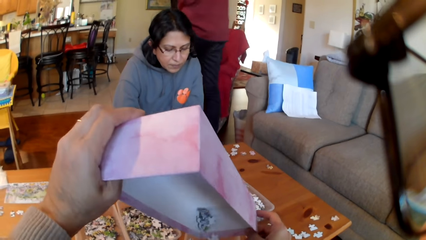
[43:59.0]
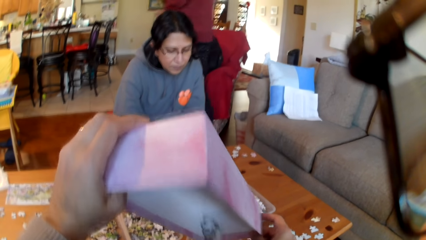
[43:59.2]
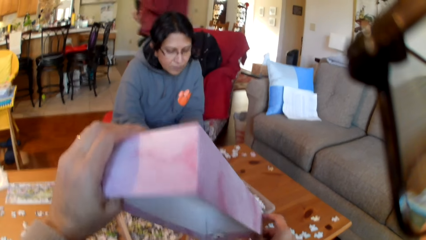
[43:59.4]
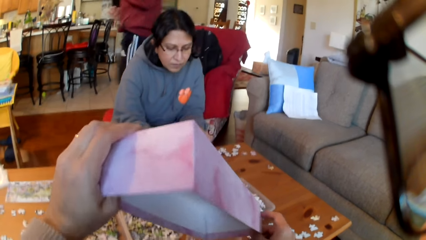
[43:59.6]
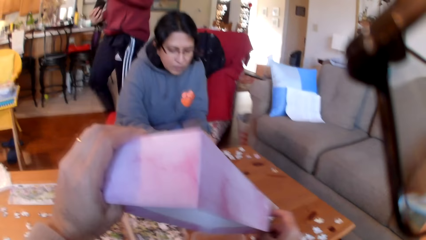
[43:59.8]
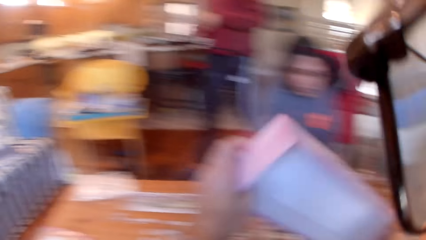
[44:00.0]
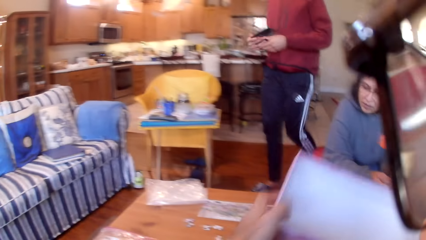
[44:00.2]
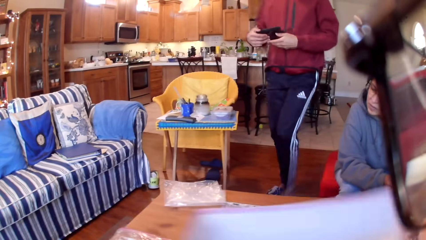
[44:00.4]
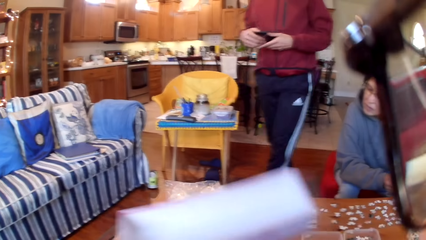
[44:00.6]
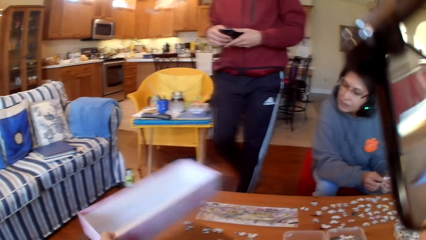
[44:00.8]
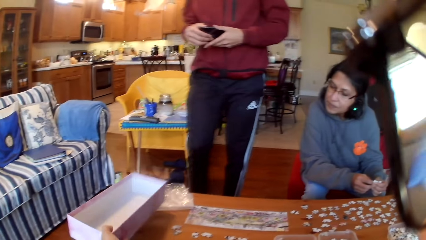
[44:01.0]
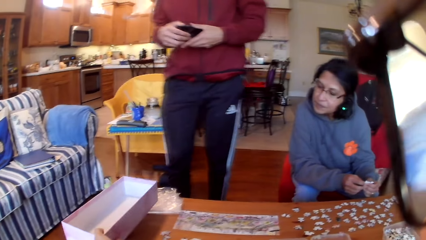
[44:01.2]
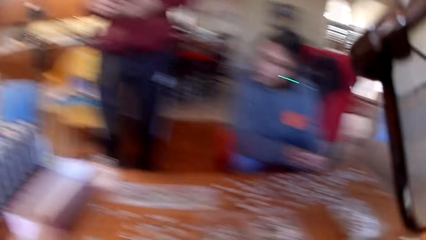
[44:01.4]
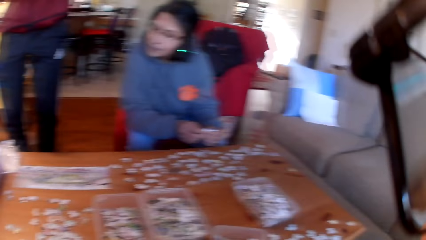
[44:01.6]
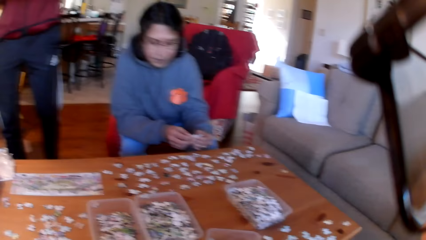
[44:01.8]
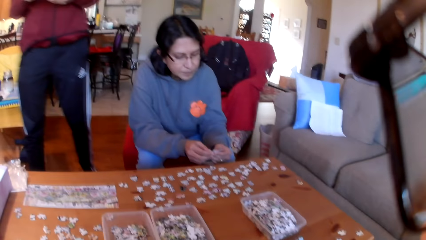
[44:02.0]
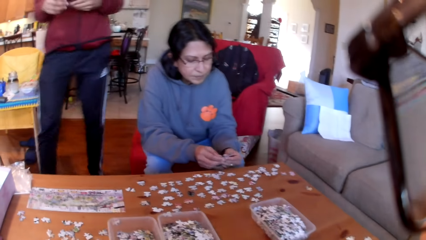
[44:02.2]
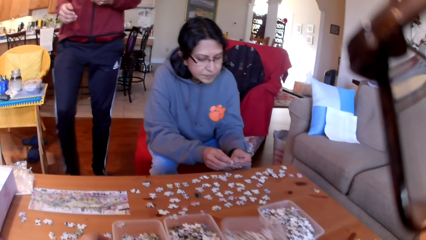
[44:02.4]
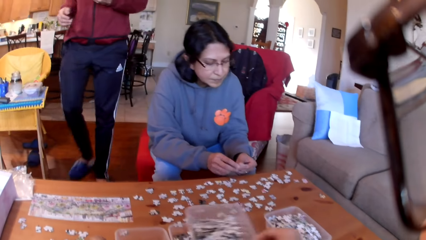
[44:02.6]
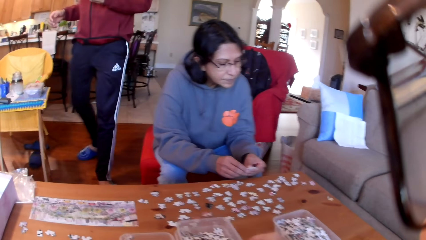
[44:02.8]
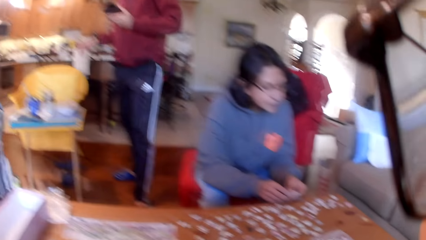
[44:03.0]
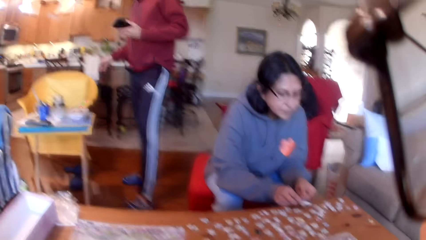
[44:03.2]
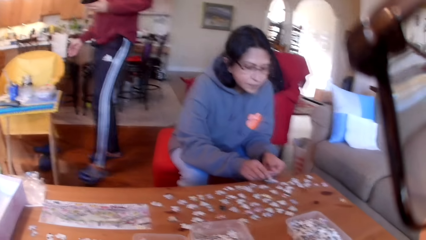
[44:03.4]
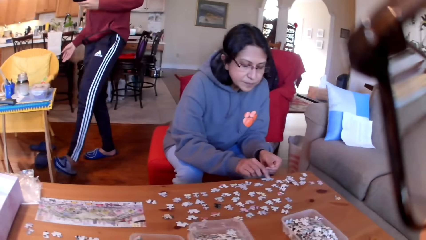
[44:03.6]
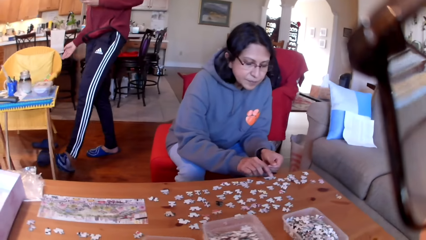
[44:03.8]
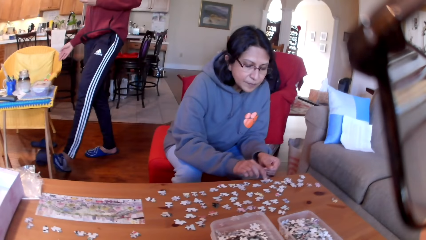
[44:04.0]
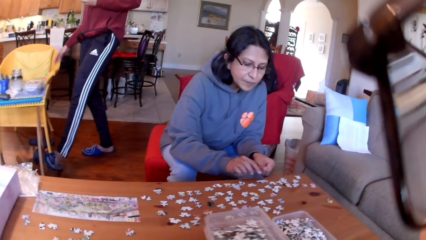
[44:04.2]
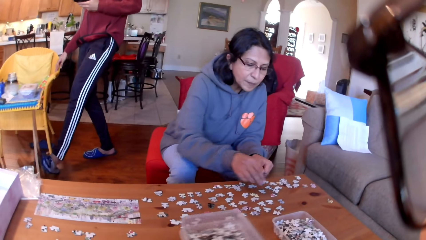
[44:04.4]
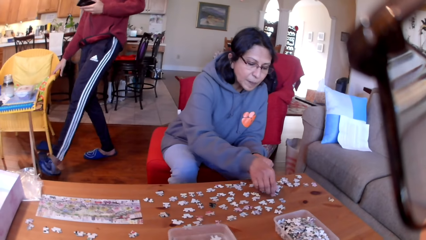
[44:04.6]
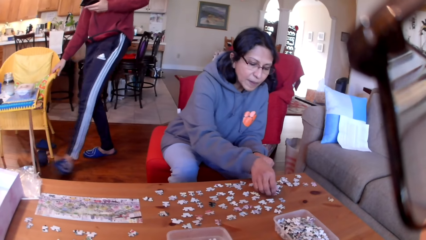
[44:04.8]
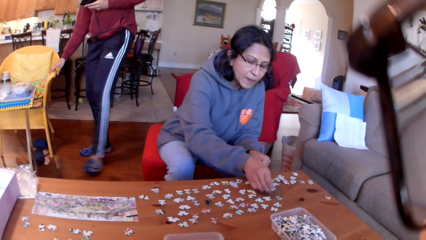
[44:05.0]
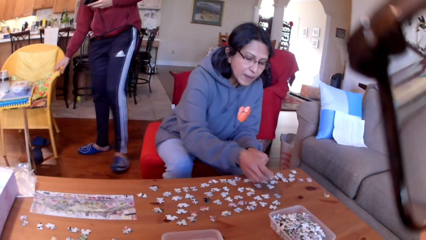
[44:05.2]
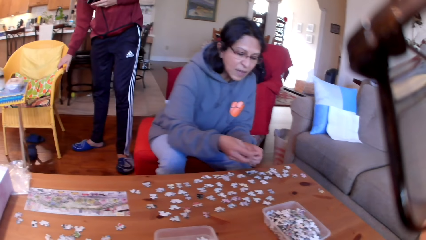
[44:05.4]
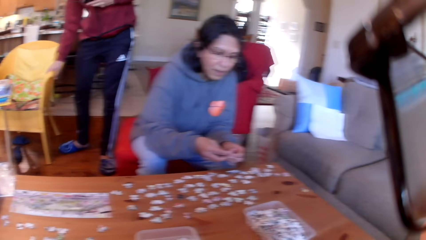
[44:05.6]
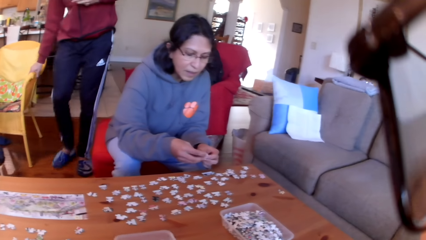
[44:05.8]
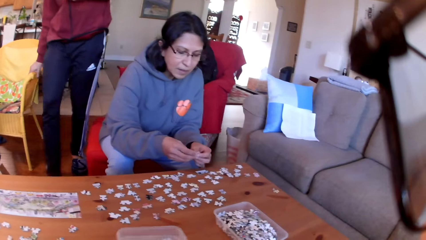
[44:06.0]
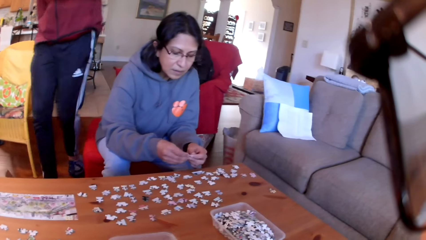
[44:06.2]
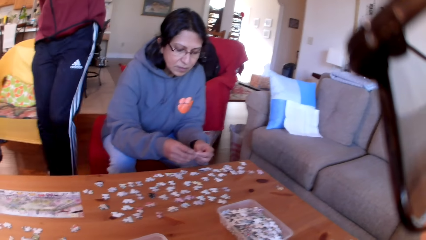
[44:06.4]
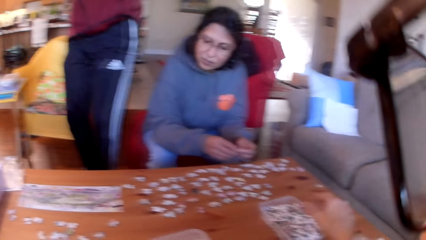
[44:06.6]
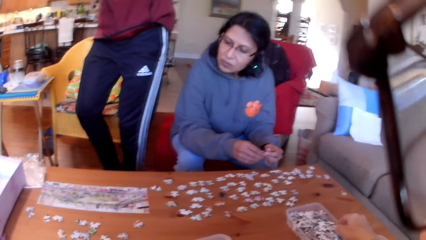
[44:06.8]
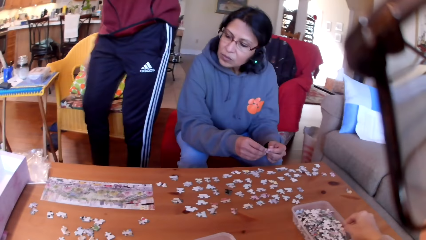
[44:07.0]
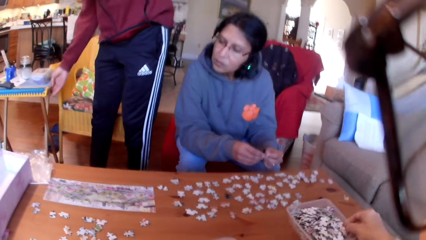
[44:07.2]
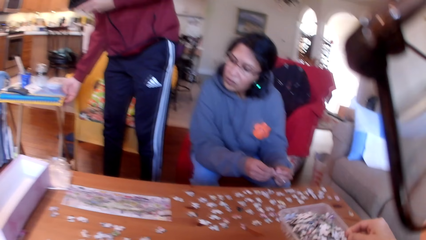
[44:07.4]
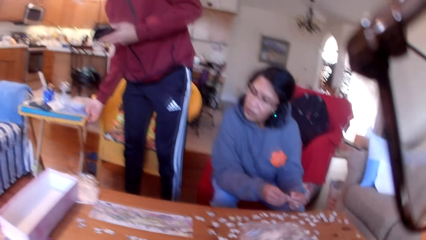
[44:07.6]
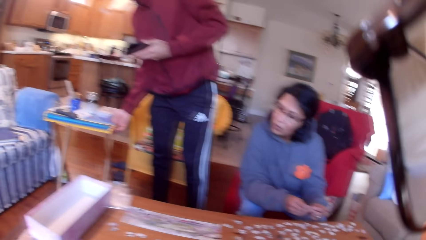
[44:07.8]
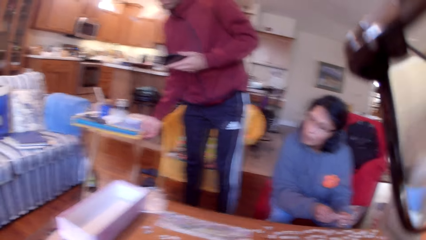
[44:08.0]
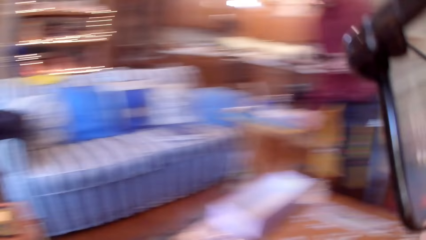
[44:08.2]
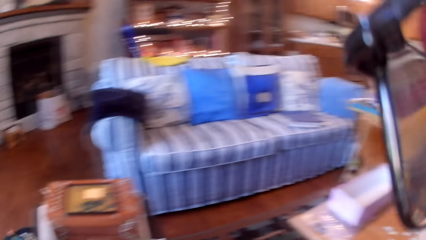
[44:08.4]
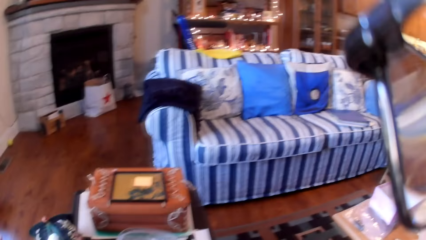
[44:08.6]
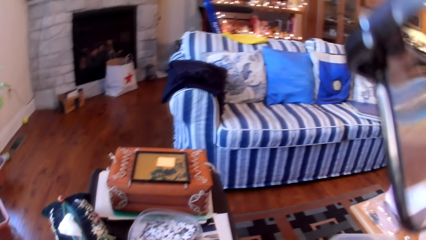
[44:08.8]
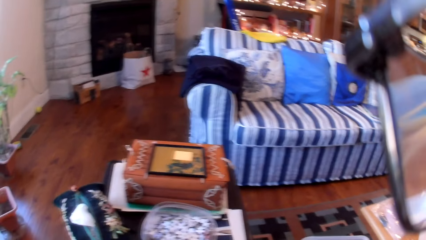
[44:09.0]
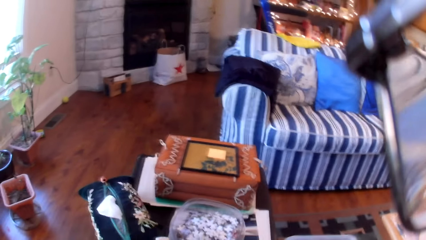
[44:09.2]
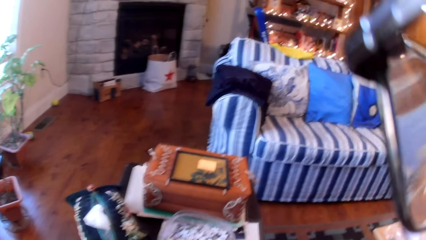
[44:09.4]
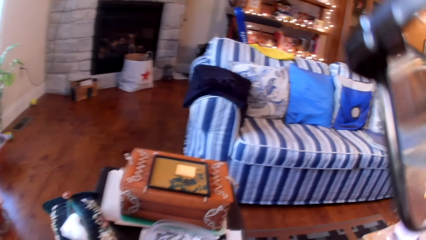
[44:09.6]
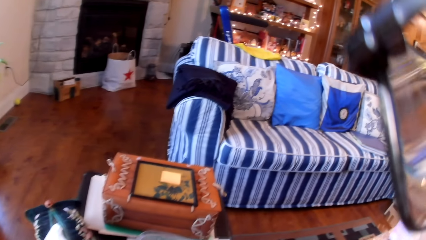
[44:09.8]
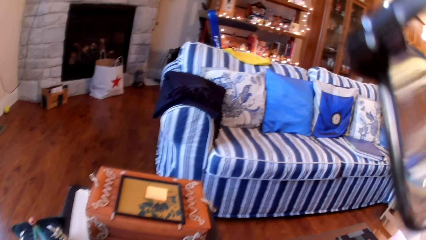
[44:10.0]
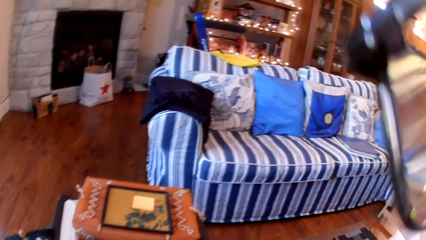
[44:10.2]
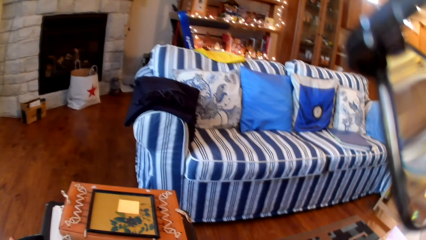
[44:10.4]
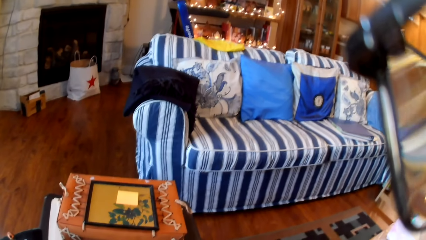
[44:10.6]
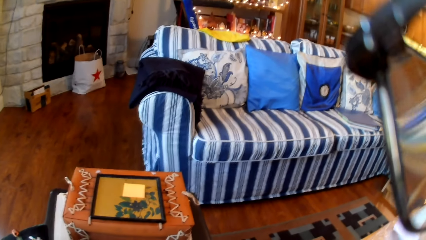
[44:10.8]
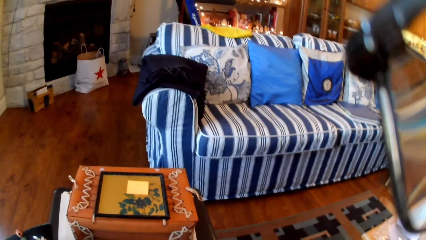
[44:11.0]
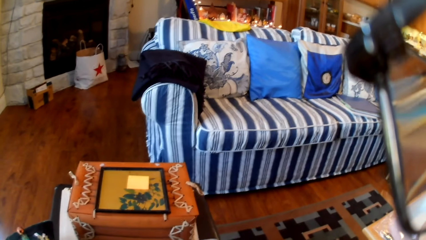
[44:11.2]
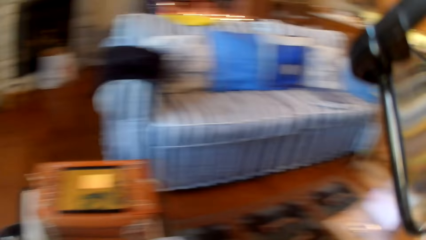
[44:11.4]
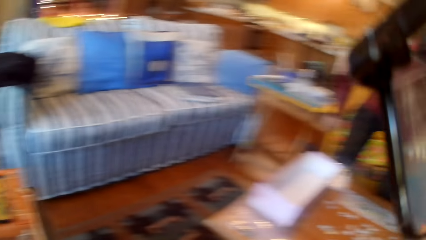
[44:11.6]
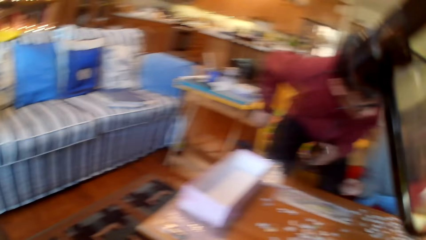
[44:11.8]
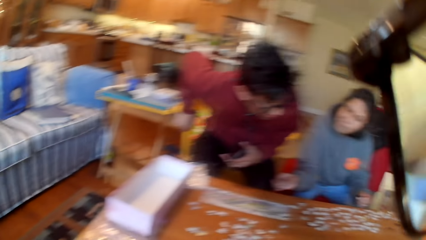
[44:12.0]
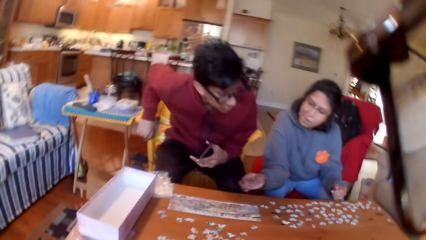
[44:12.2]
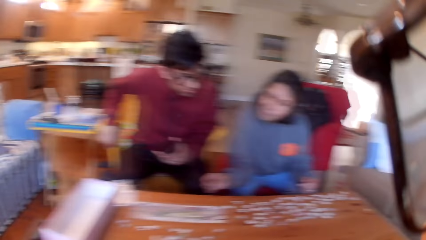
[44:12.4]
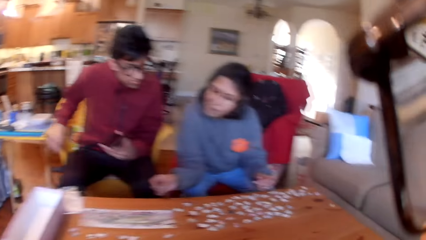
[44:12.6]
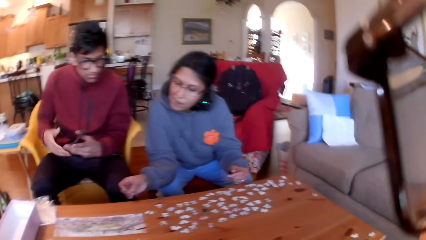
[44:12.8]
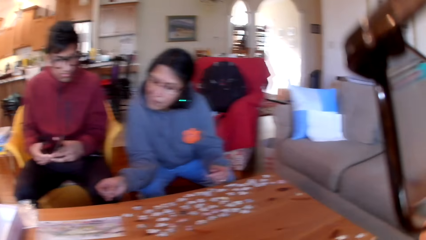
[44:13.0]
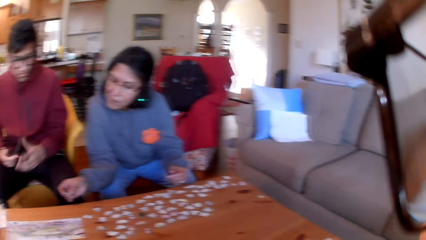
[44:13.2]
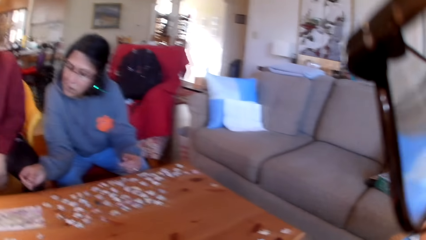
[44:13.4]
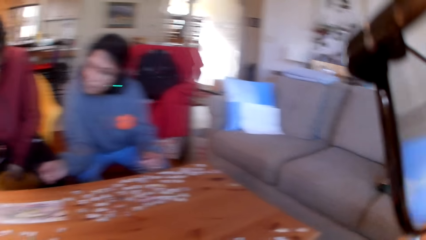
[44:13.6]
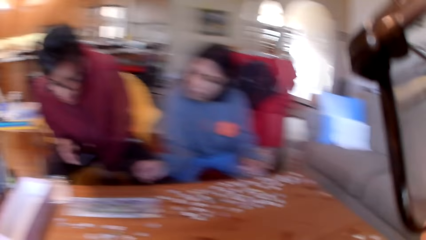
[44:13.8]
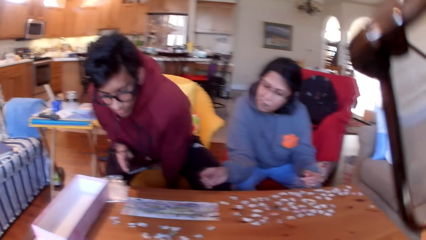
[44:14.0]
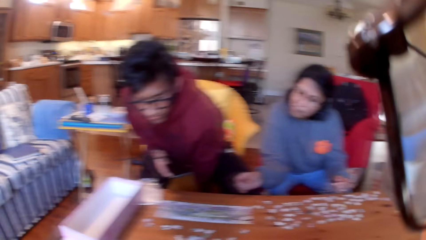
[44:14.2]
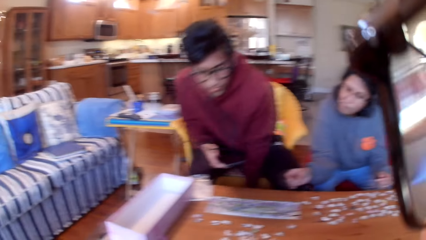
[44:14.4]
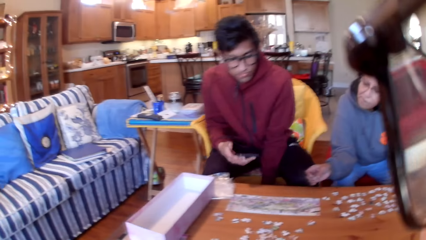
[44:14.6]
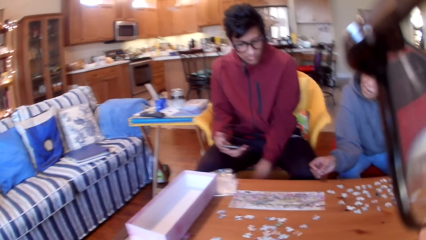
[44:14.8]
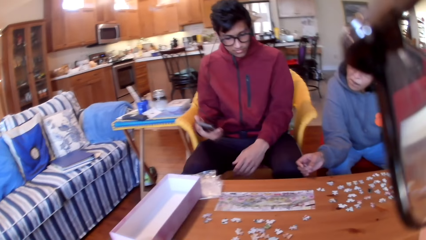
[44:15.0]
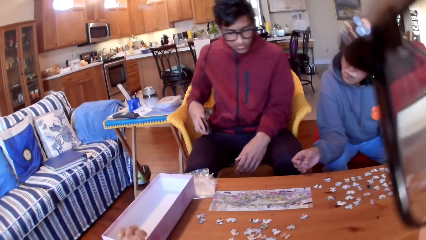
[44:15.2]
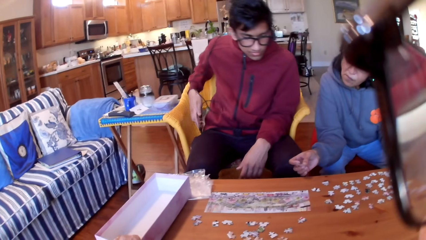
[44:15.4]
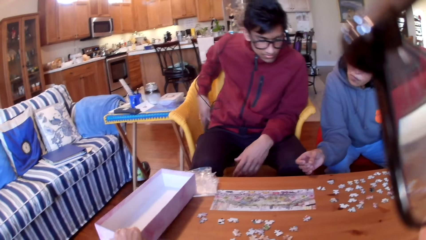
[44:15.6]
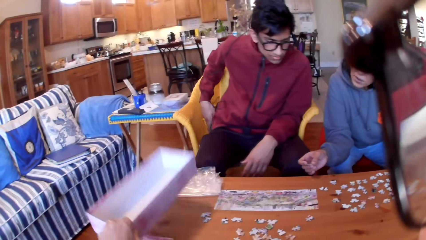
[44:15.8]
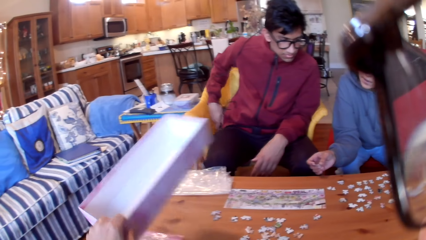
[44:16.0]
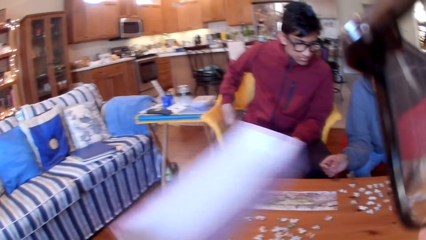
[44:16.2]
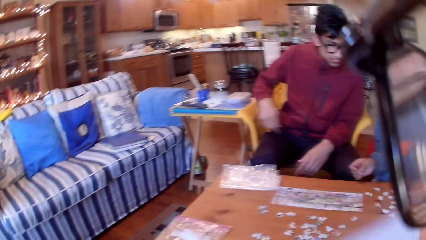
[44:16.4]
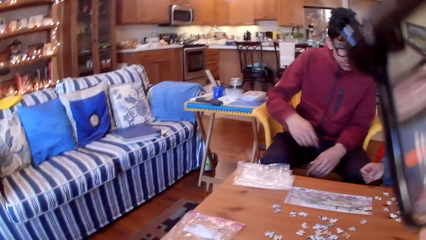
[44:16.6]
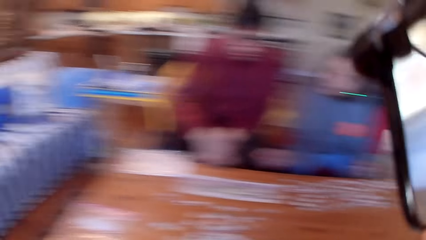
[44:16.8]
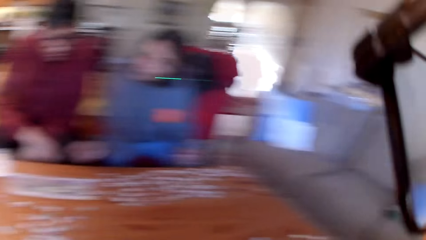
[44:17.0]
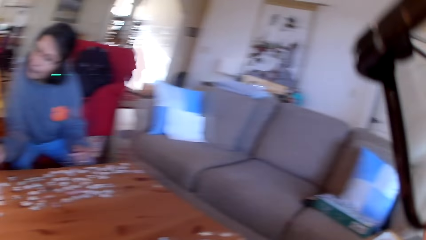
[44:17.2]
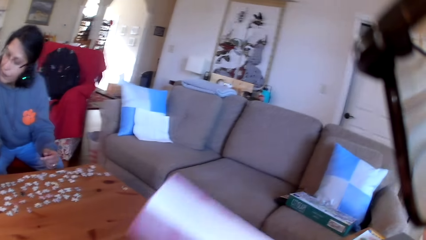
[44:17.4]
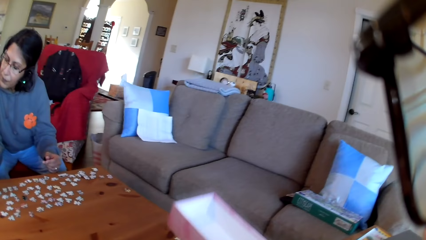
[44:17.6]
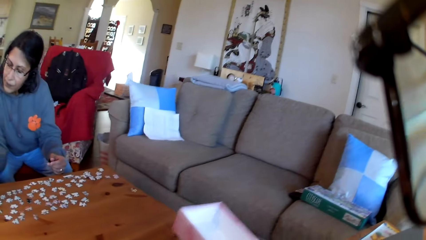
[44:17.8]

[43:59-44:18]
A man moves around. The camera wearer puts the box on the table. They walk in the house. A woman takes a puzzle. The man pulls a chair. The camera wearer puts a tin on the table. They take the tin. They turn aside. They look around. They put the tin on the surface. They look at the table. The man moves the chair. The camera wearer takes a box. They move the box on the hands.
